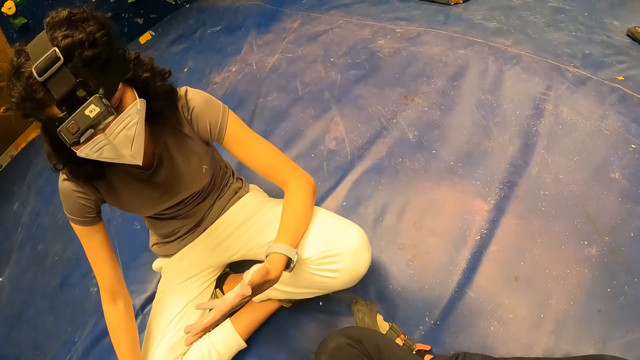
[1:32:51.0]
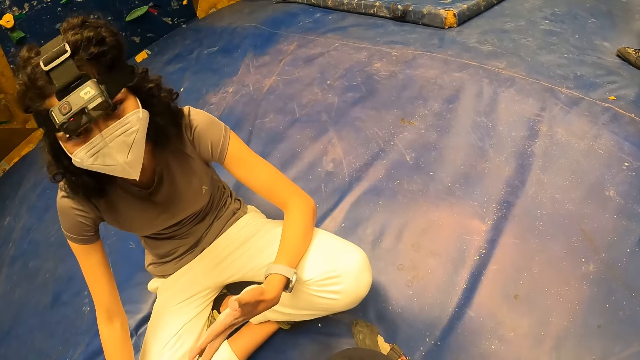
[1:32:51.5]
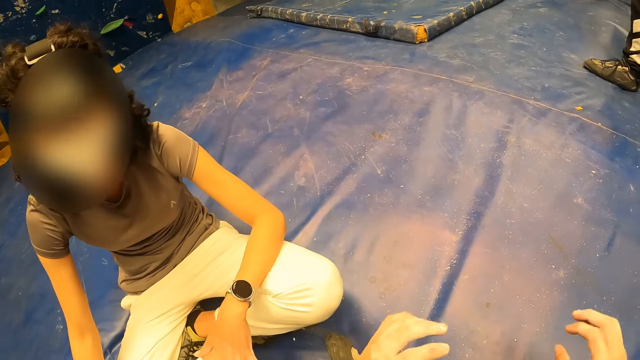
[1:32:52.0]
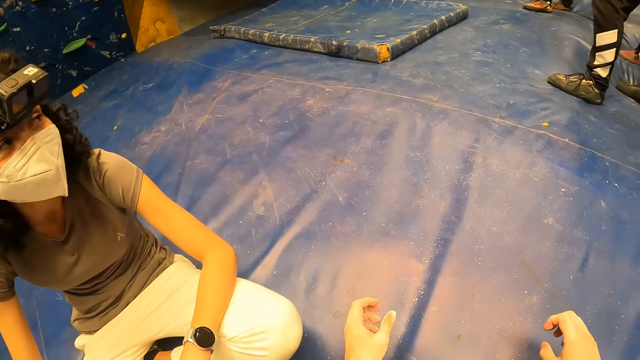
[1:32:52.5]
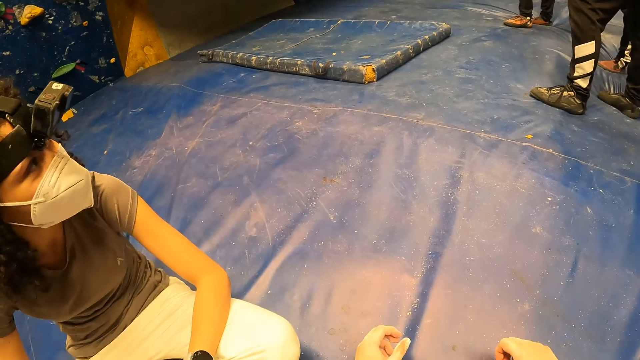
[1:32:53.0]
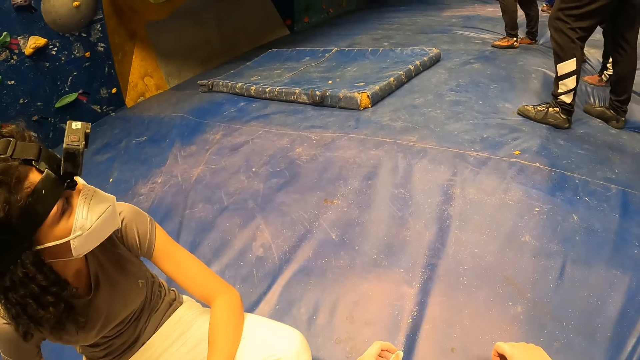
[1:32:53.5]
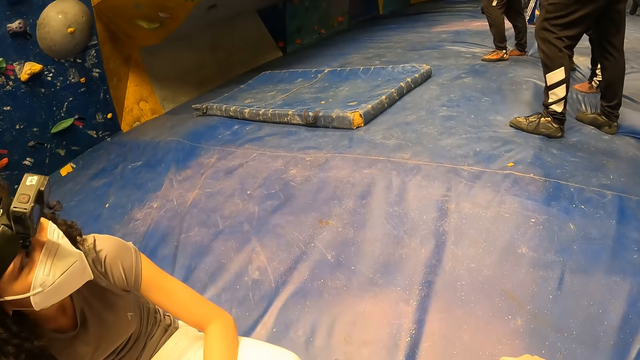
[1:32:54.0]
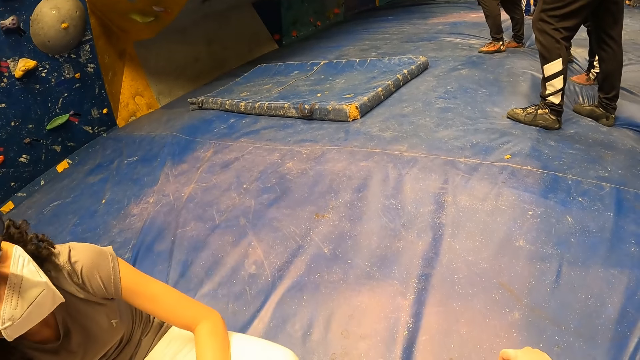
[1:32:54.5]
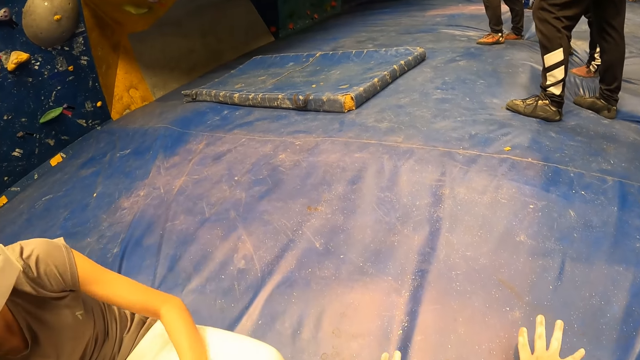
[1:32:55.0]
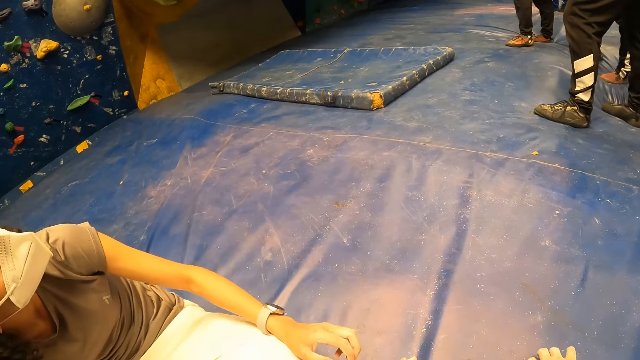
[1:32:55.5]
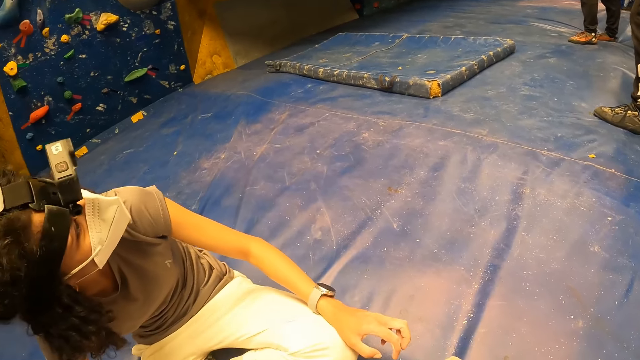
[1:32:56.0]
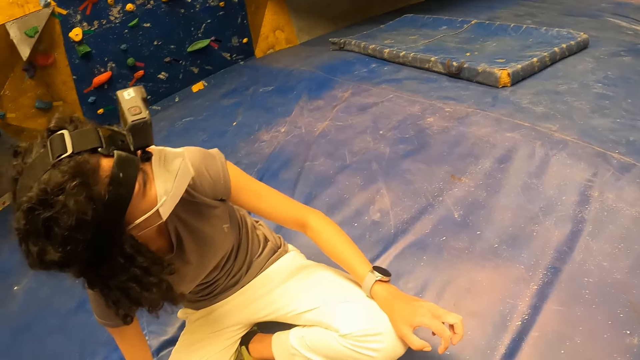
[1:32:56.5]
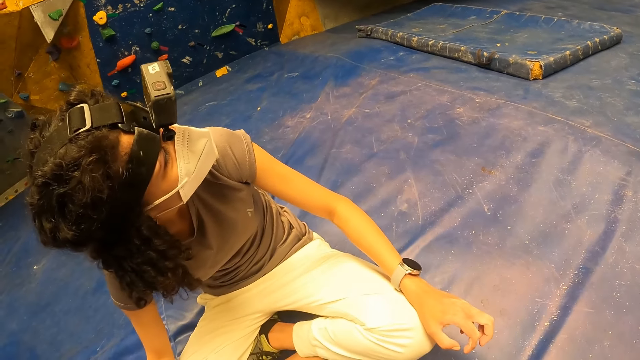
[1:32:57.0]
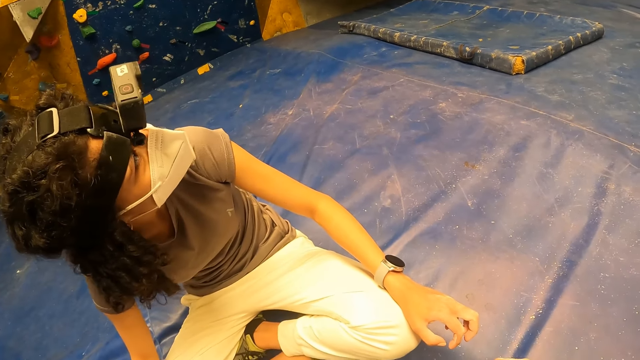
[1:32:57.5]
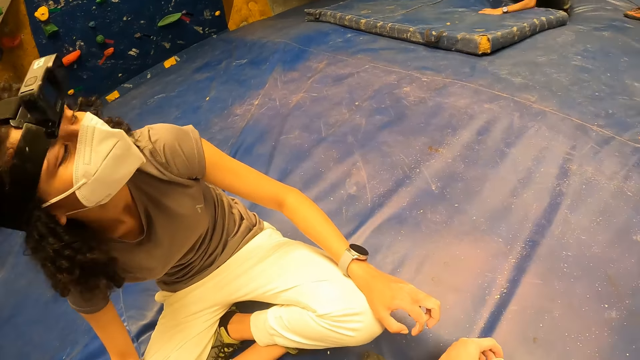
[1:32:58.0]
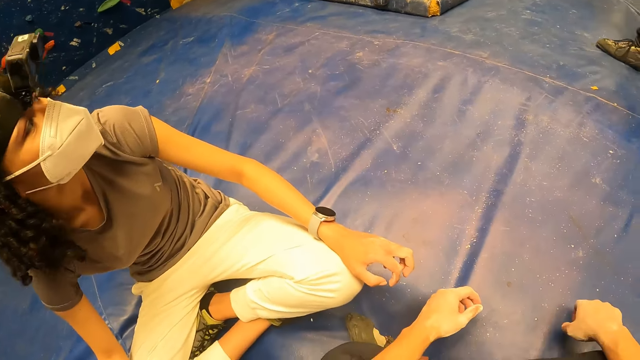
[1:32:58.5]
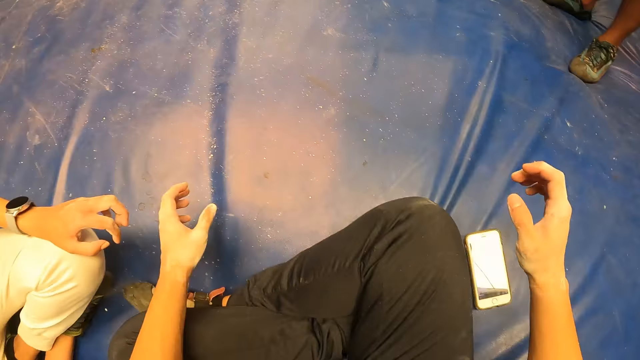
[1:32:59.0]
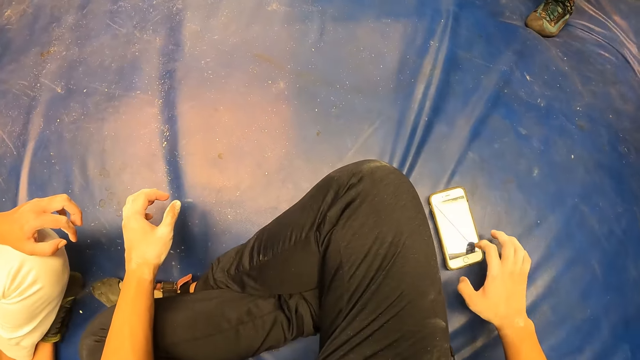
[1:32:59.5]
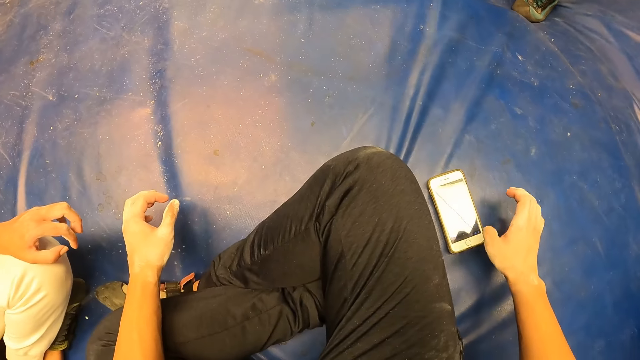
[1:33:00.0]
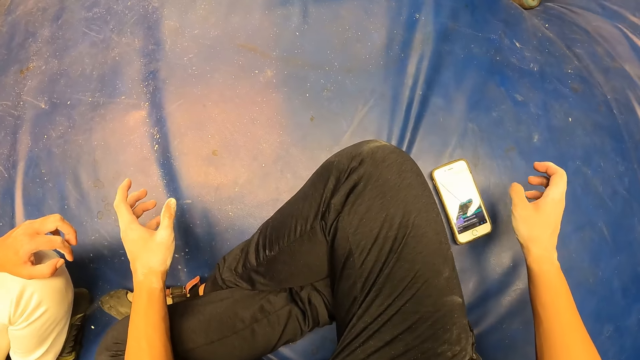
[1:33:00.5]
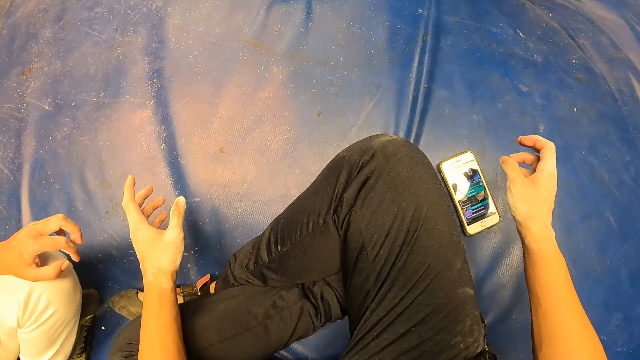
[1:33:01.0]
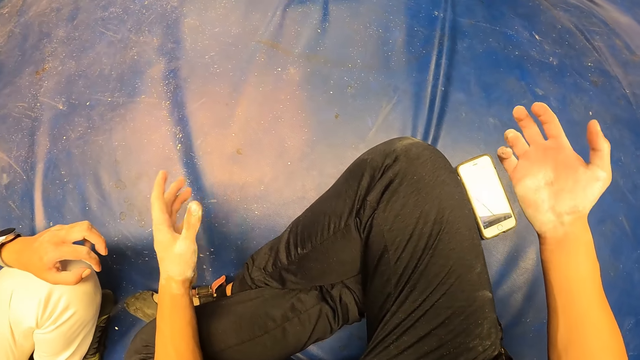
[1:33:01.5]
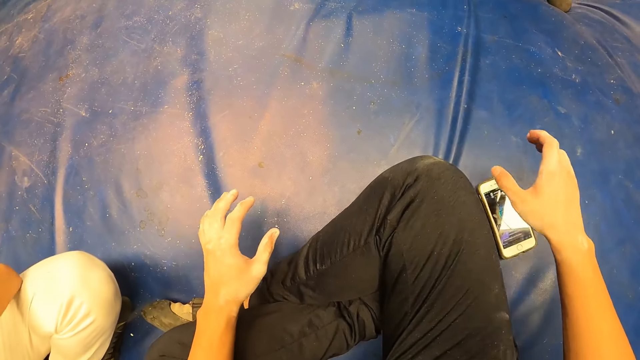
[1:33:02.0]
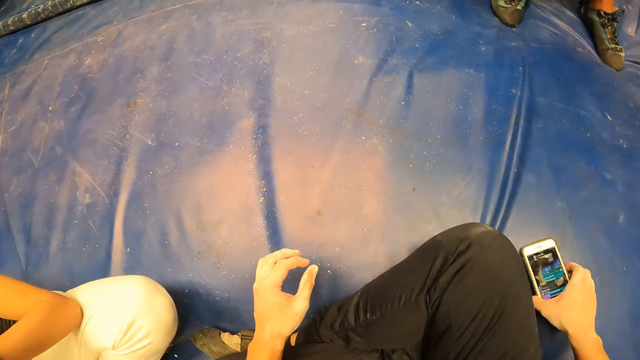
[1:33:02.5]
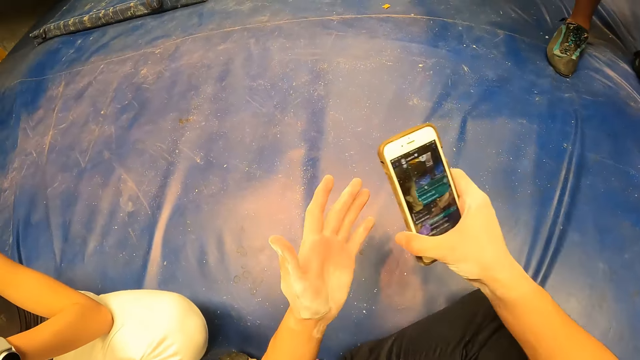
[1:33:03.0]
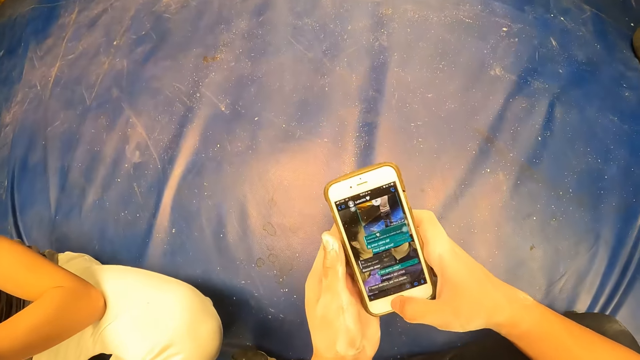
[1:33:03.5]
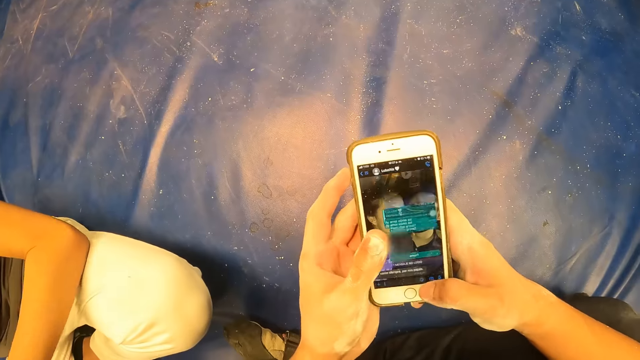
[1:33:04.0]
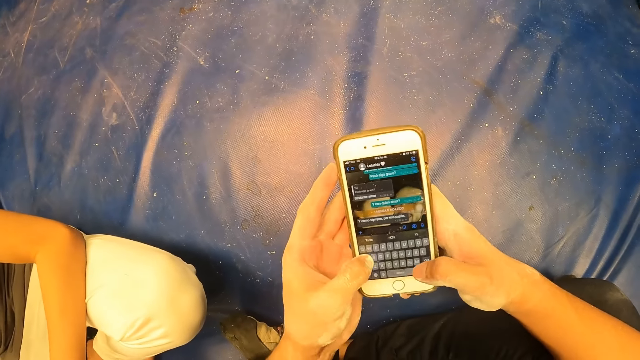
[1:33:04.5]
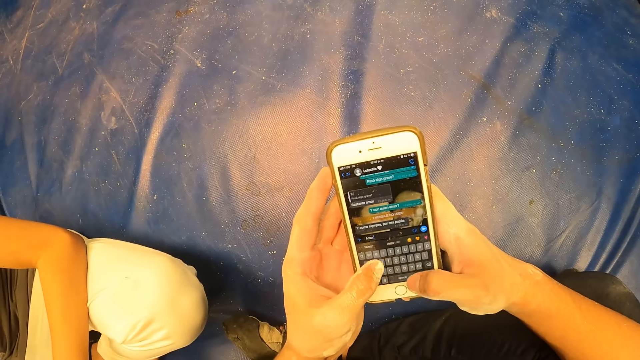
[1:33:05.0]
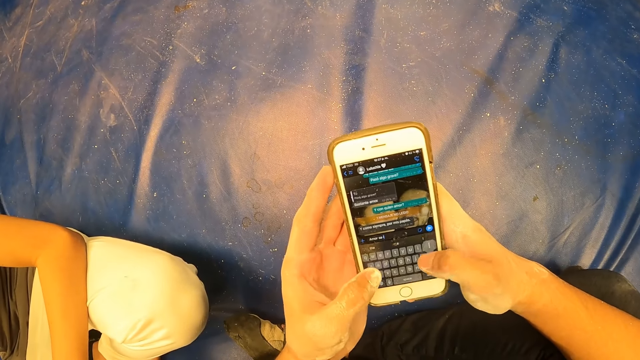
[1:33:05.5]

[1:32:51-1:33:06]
A lady looks at the hand. The camera wearer converses with the lady. He moves the hands. He looks around. He operates the phone. He touches the phone on the mat with his right hand. He removes his right hand from the phone on the mat. He moves the hands. He picks up the phone from the mat with his right hand. He holds the phone. He presses the phone with both hands. He operates the phone.

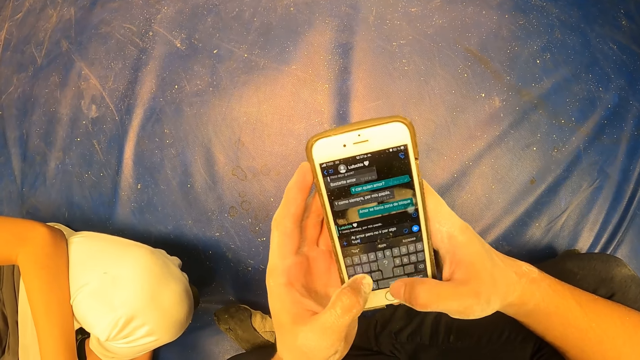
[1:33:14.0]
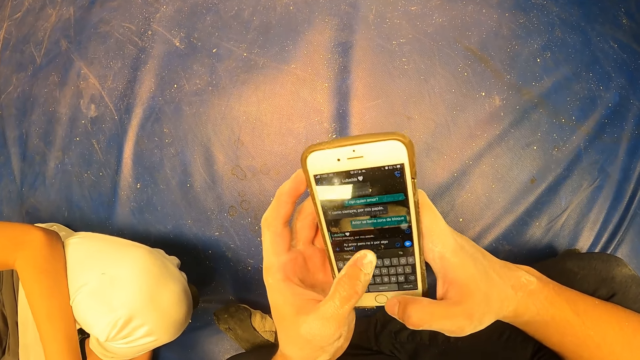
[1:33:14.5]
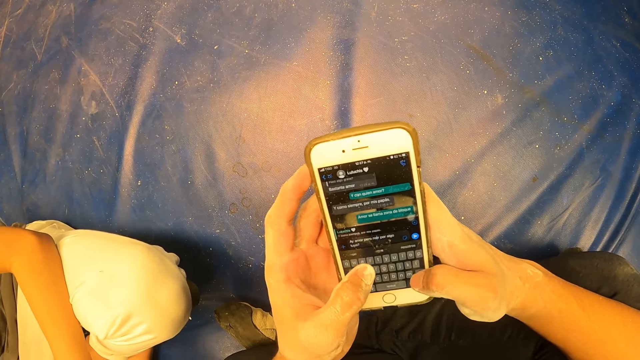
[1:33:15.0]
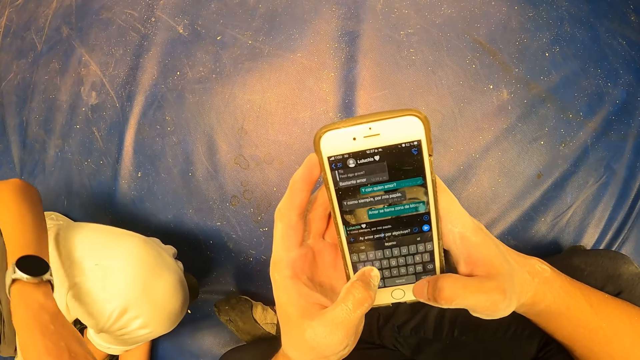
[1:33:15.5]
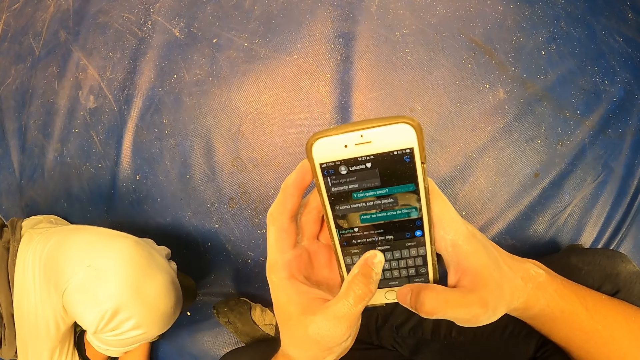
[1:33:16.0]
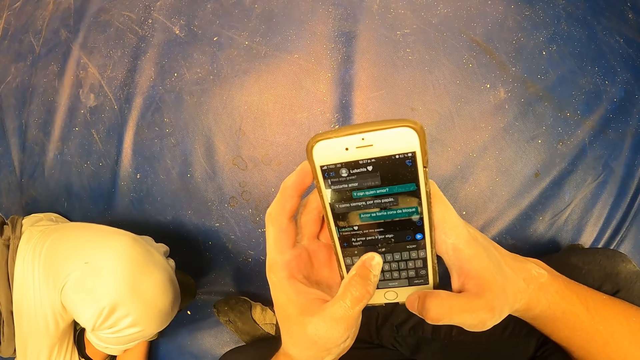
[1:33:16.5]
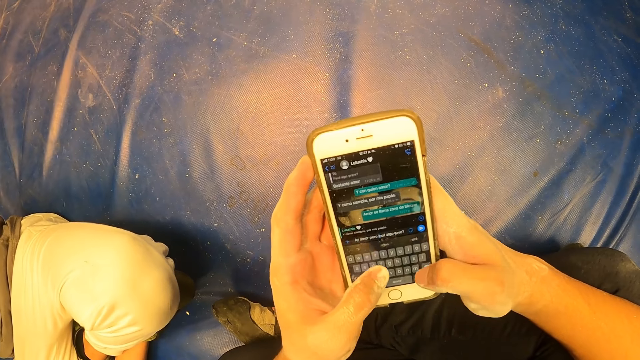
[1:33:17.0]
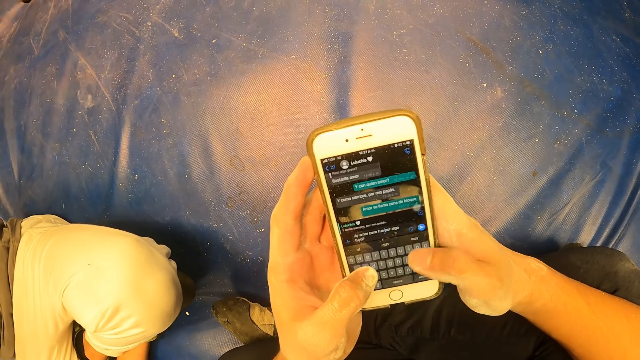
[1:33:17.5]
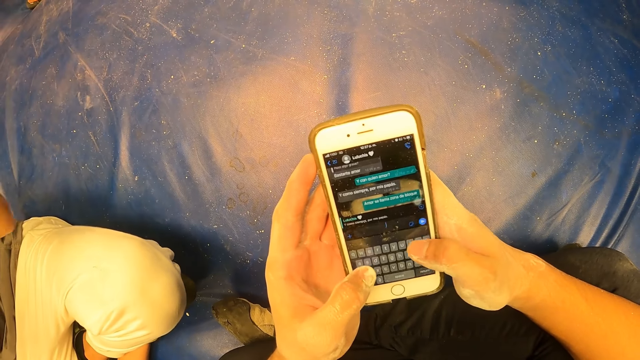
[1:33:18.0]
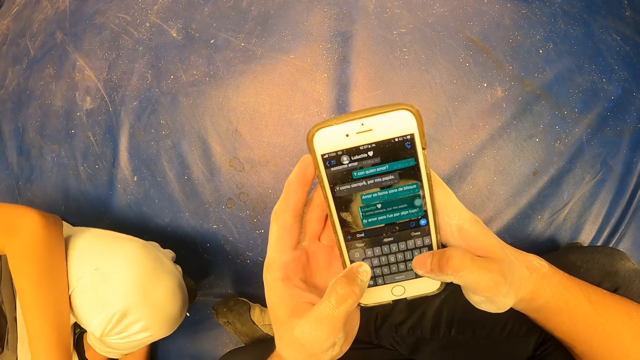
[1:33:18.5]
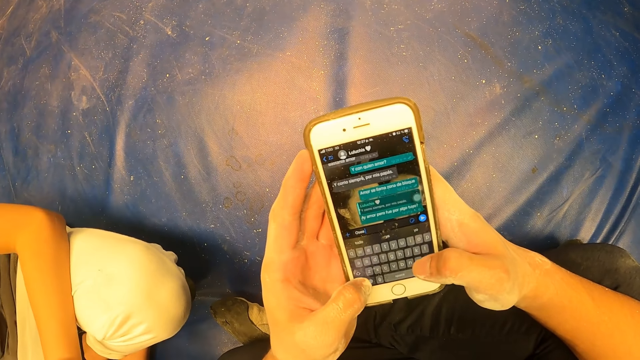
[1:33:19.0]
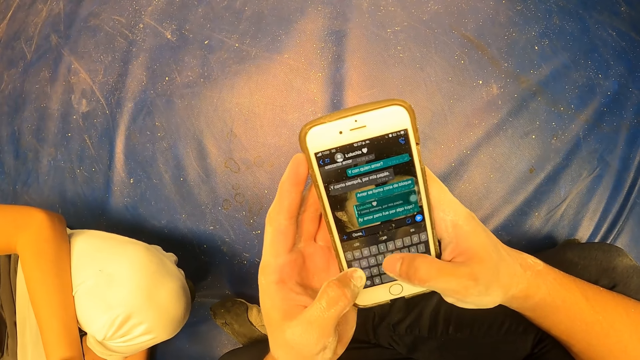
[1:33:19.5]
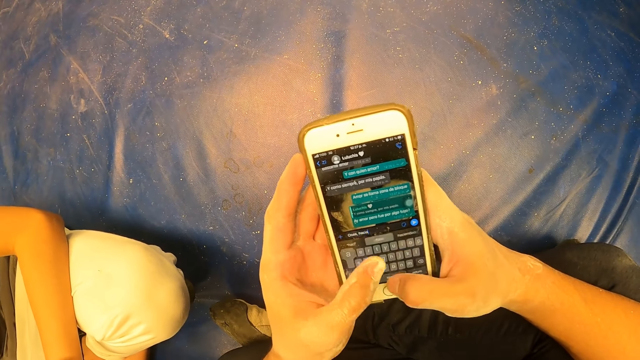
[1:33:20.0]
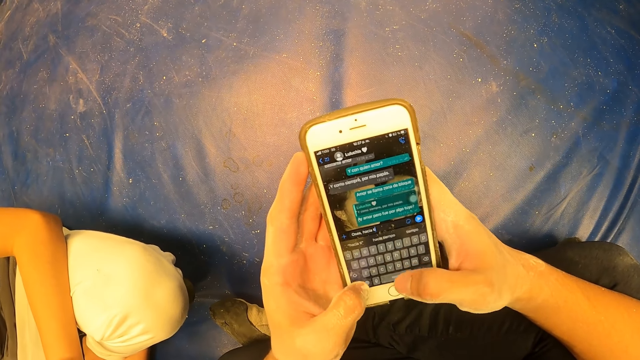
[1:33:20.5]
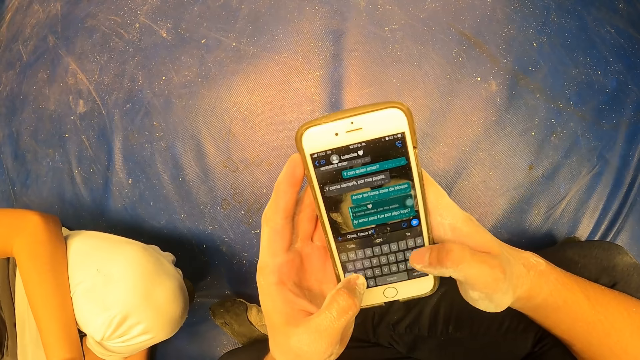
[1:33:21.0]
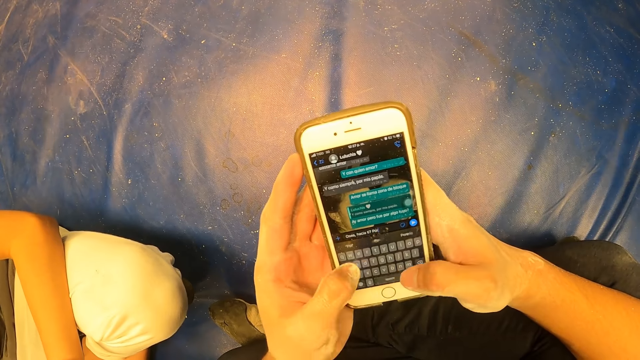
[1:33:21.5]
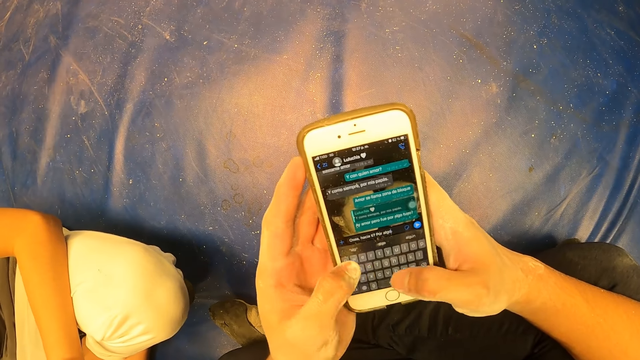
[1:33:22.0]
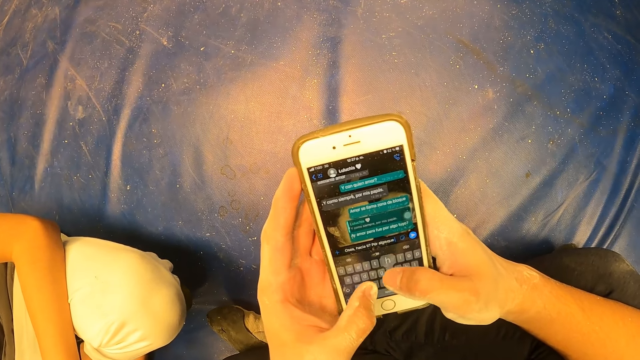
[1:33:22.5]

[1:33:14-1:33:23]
A lady moves the hand. The camera wearer operates the phone.
